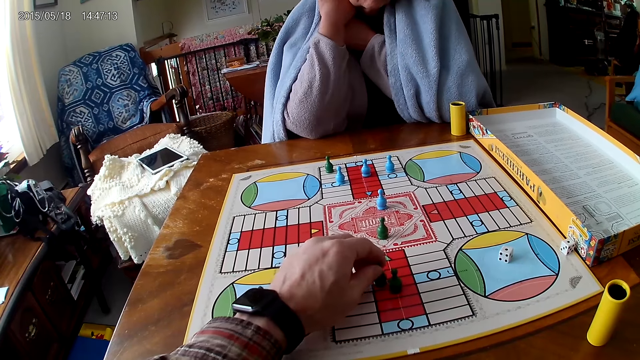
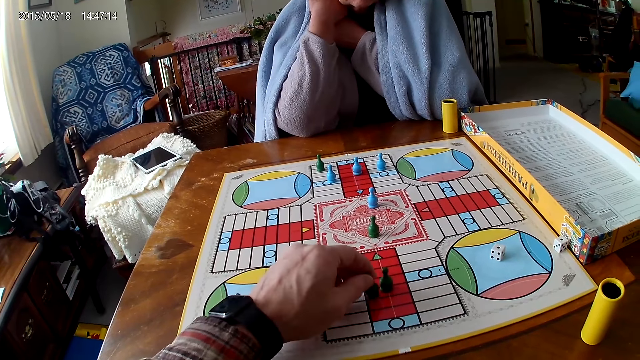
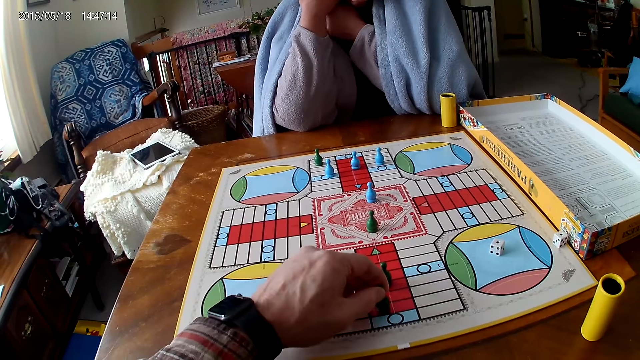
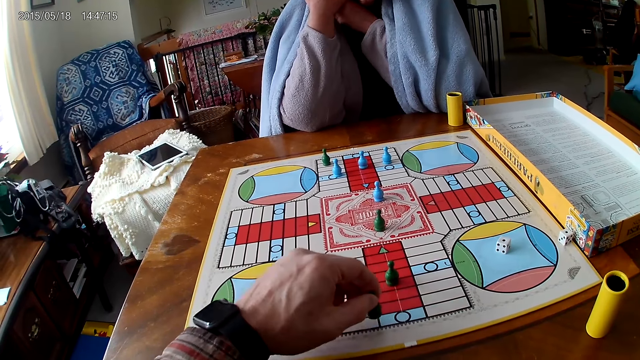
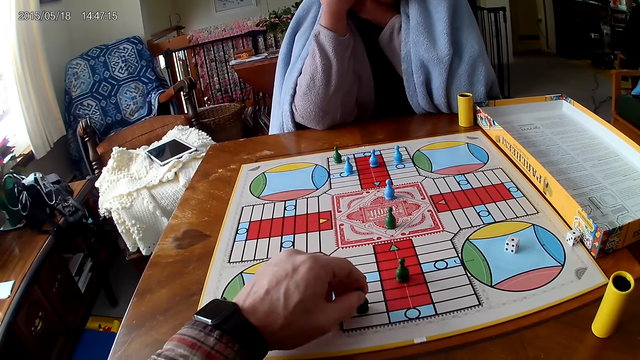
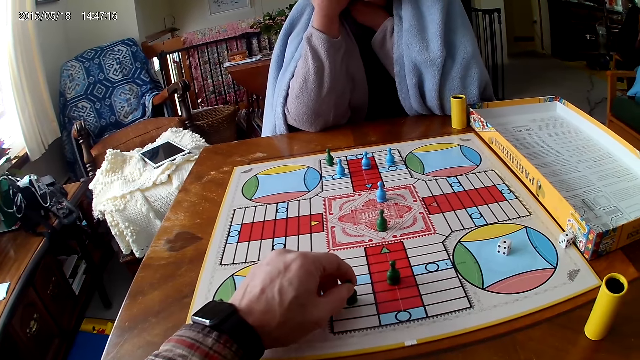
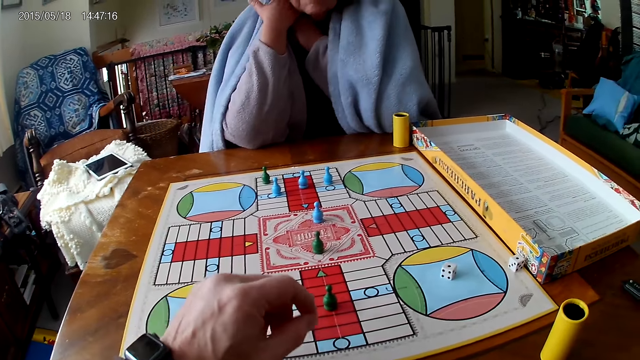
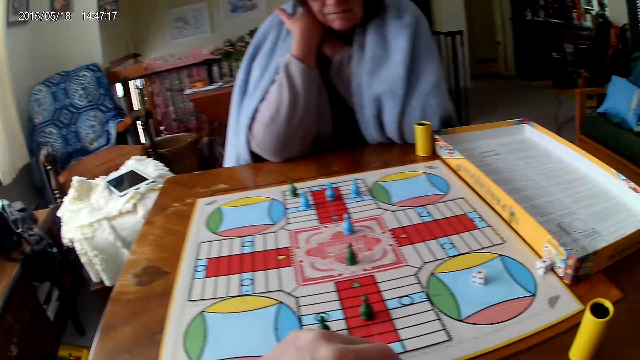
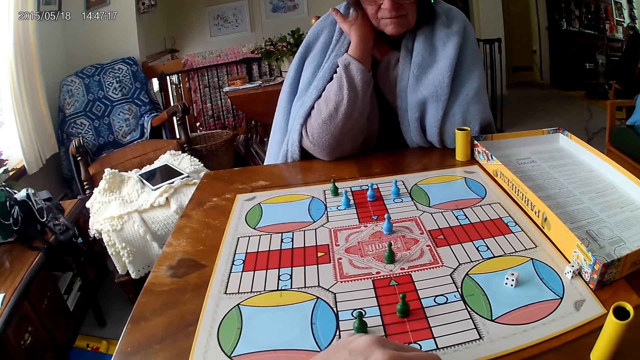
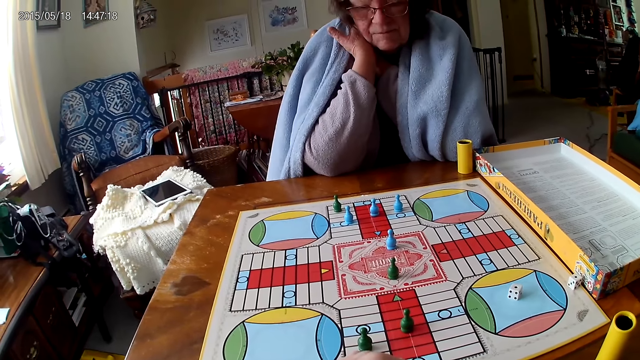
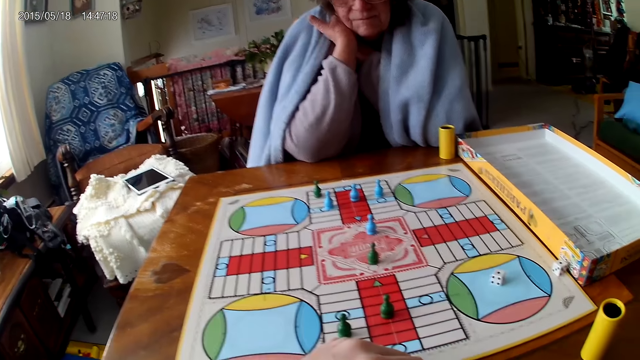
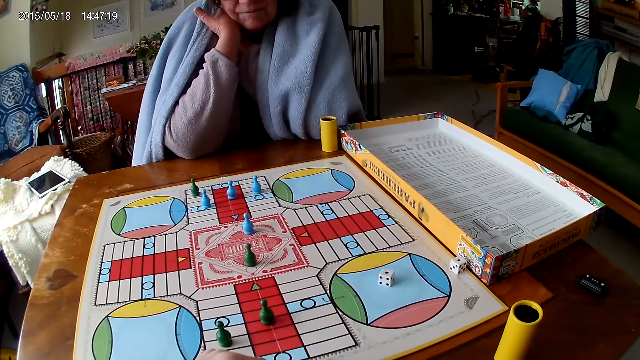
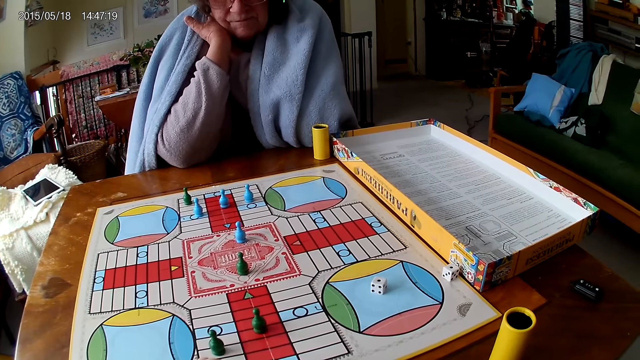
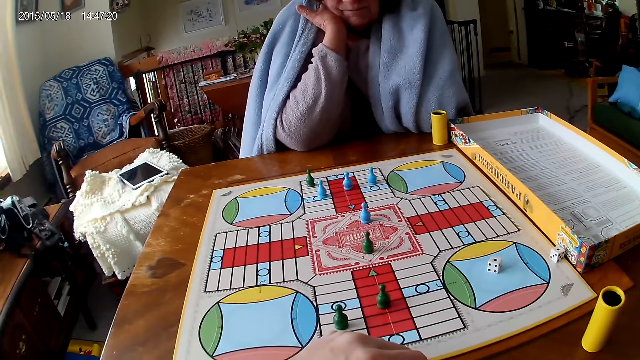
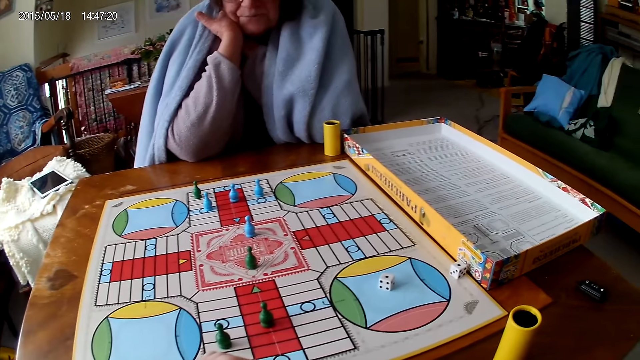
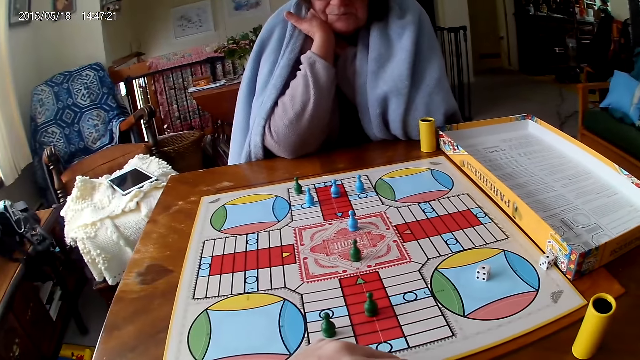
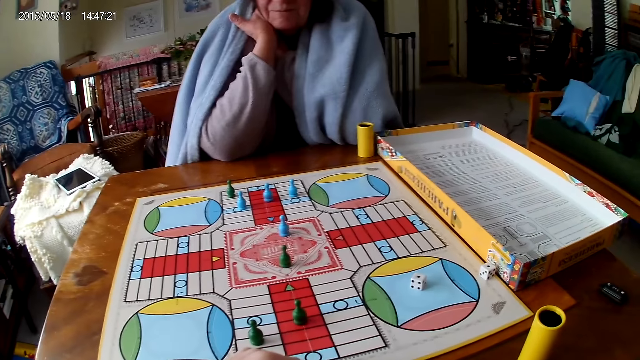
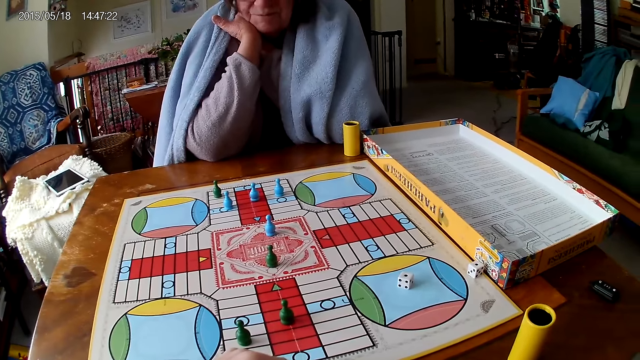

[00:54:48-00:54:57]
The camera wearer picks up the ludo token on the ludo game with his left hand. He moves the pawn. He counts the tiles on the ludo game on the table with ludo tokens in his right hand. He looks around.

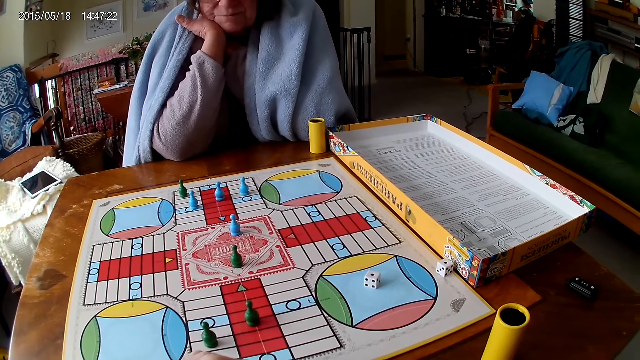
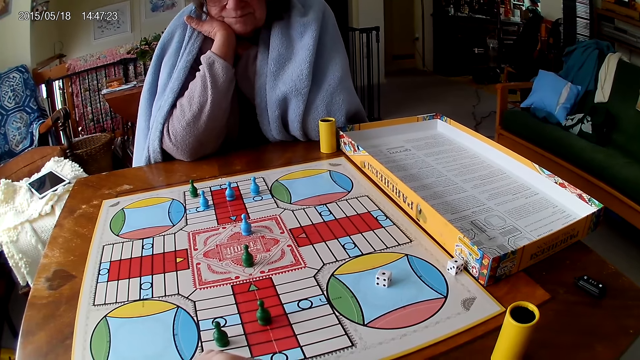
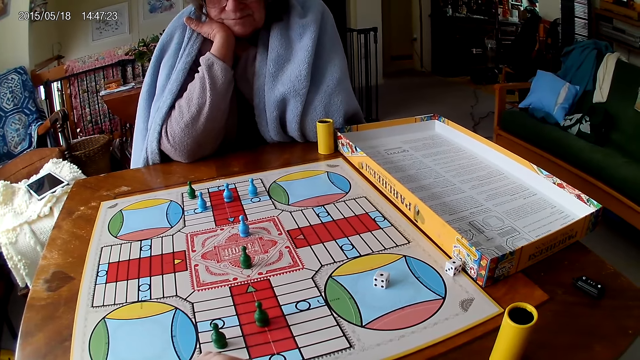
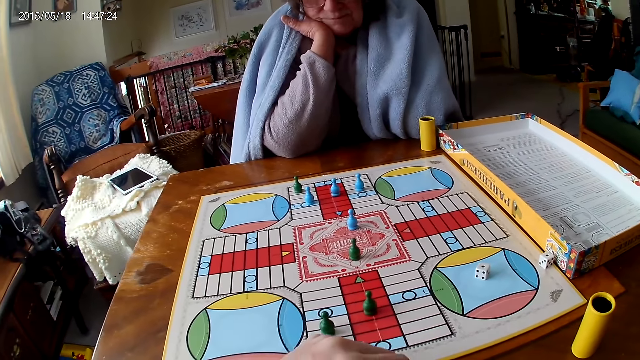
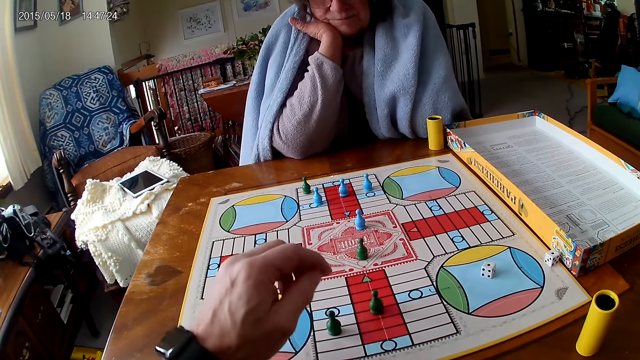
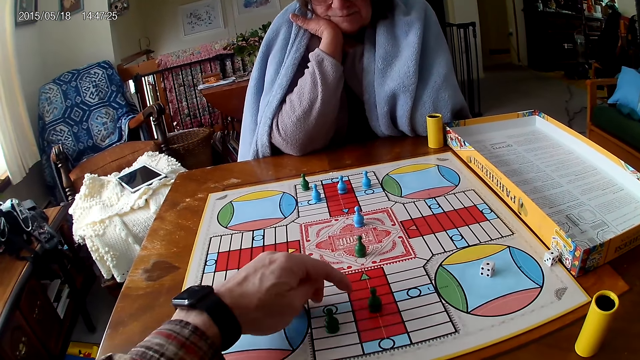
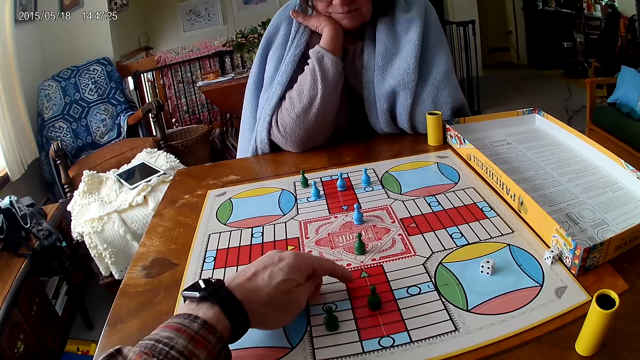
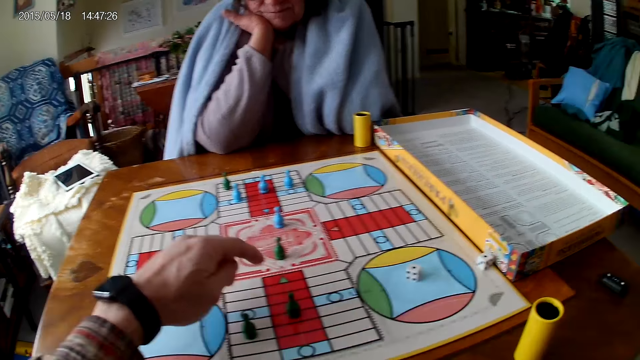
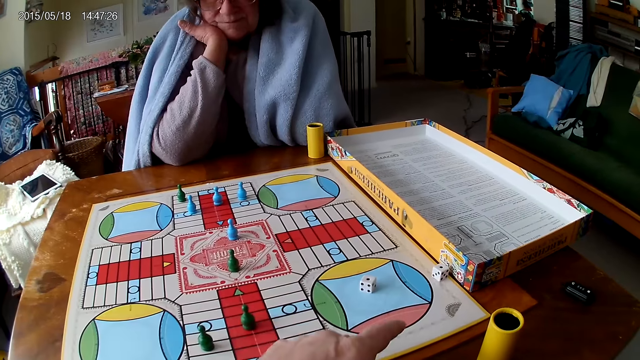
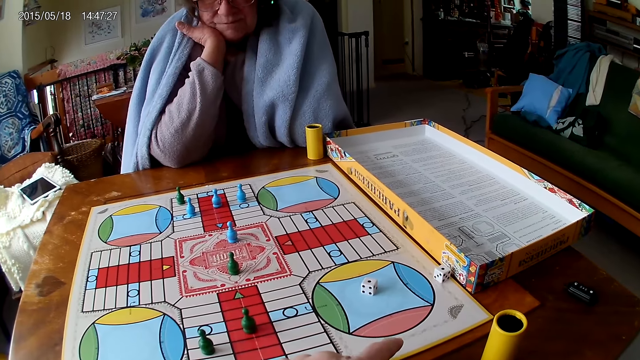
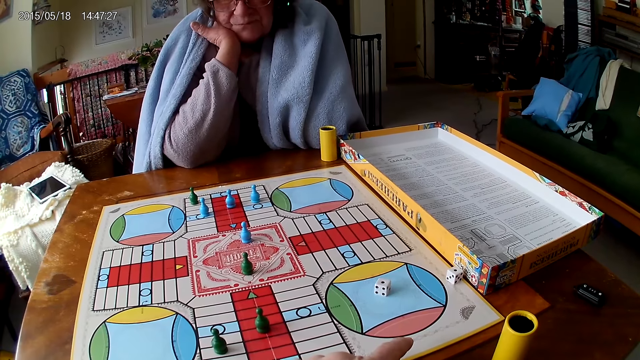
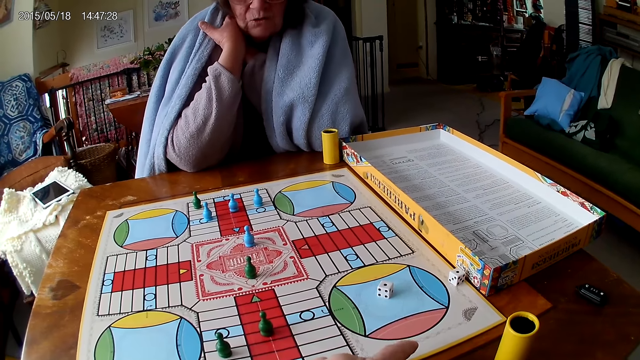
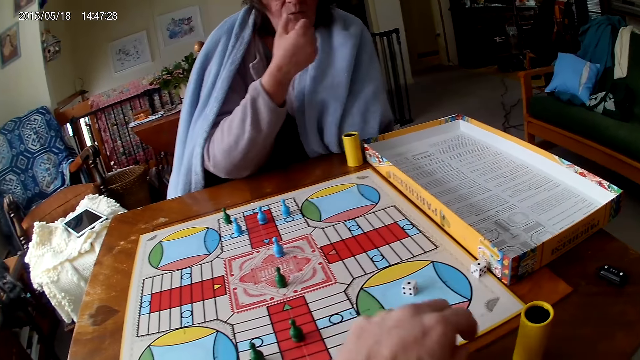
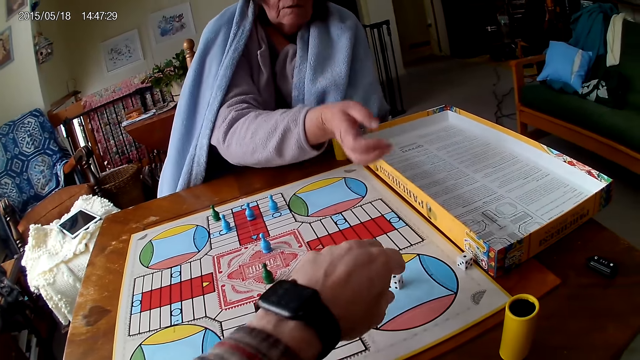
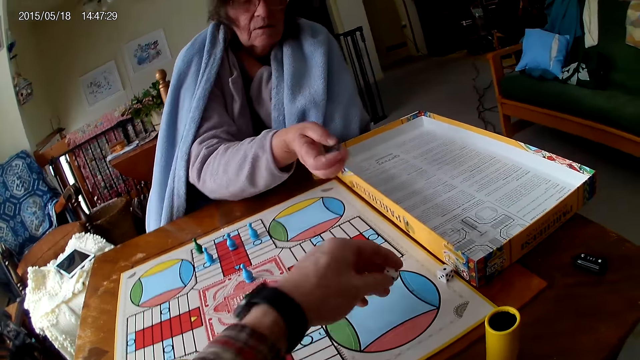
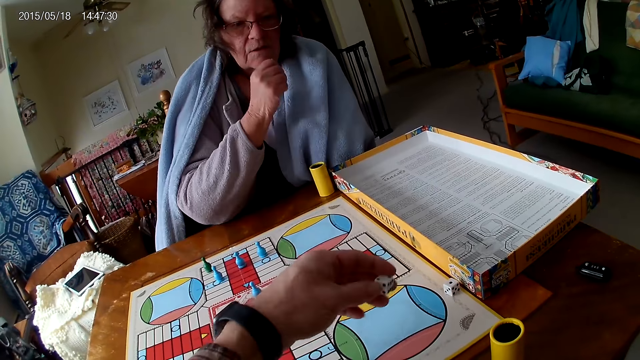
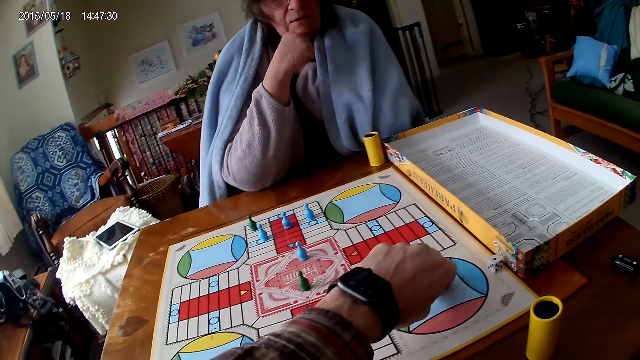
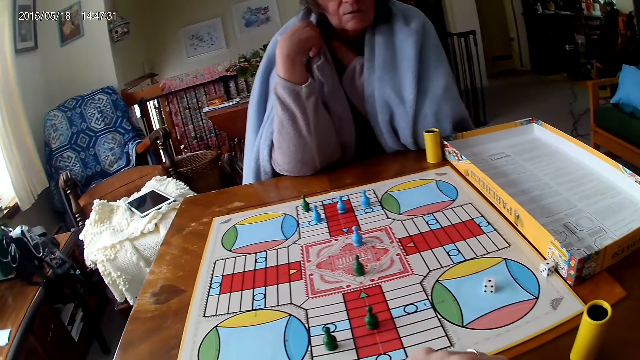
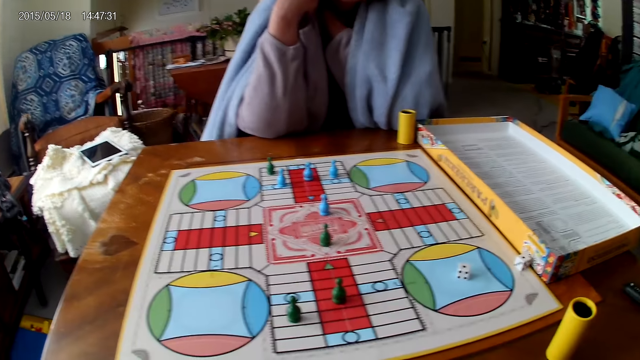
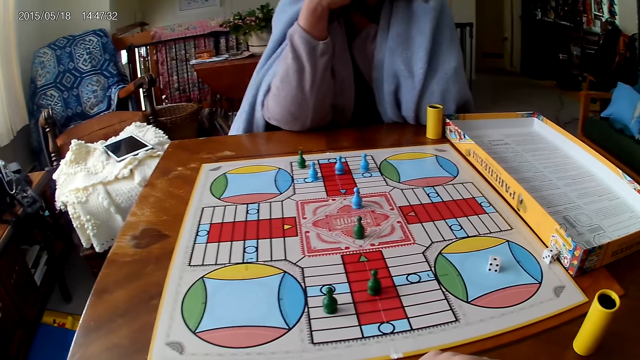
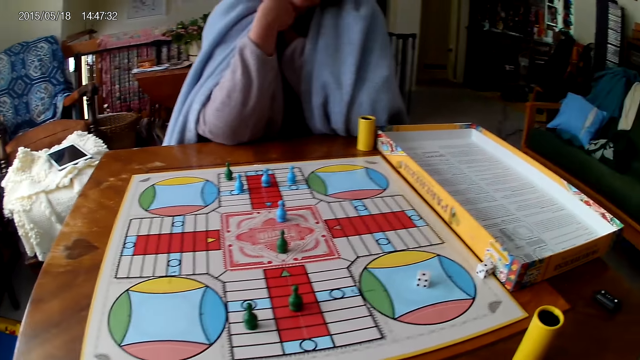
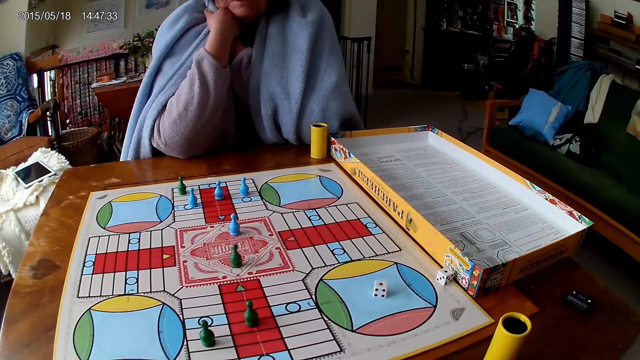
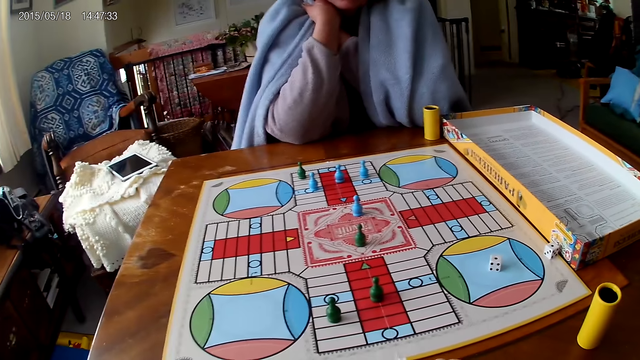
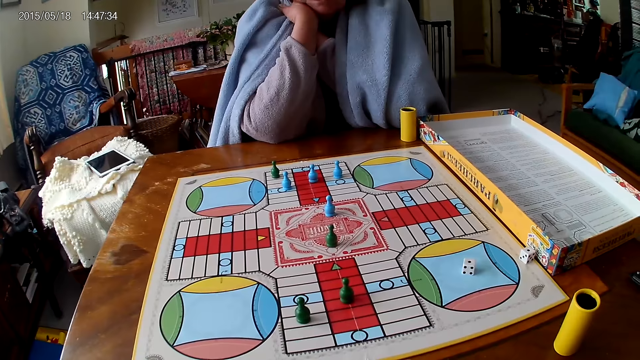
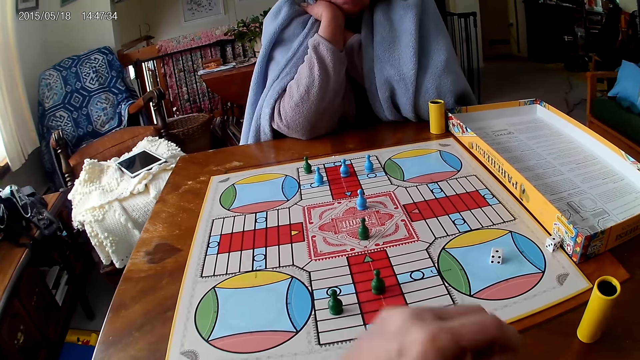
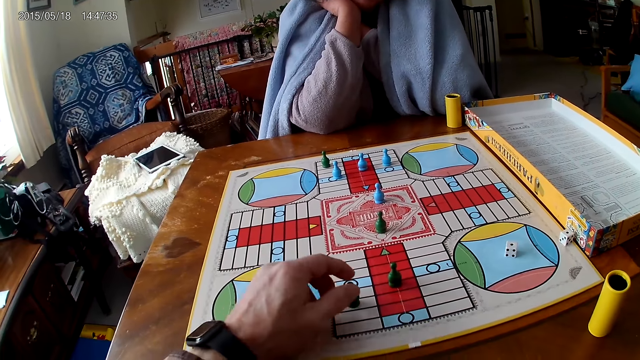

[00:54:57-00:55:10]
The camera wearer counts the tiles on the ludo game on the table with his left-hand index finger. He points at the board. He picks a die from the ludo game with his left hand. A woman stretches her hand. The camera wearer drops the die from the ludo game with his left hand. The woman covers herself. The camera wearer looks around.
